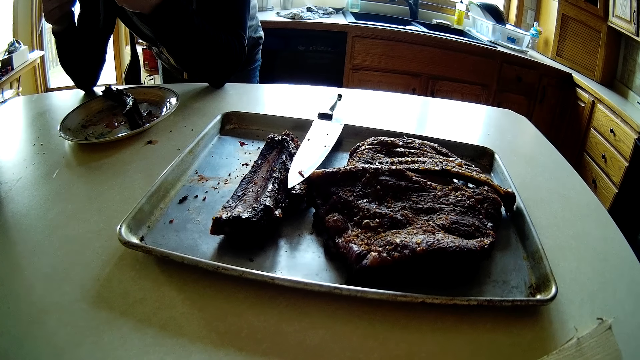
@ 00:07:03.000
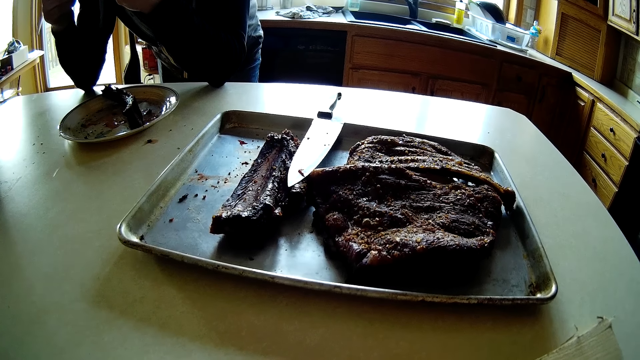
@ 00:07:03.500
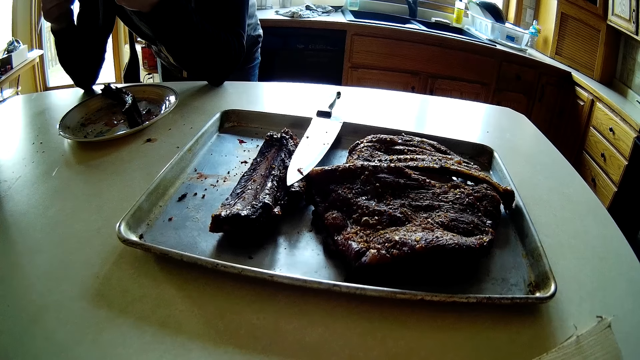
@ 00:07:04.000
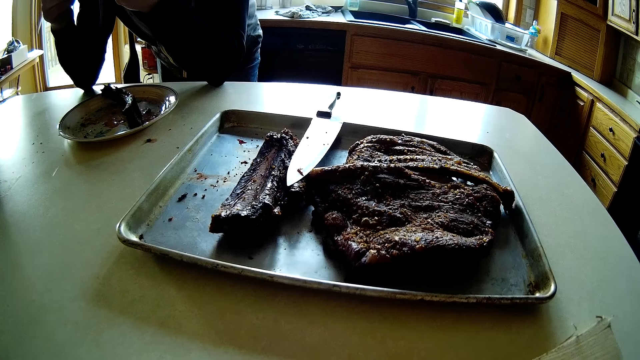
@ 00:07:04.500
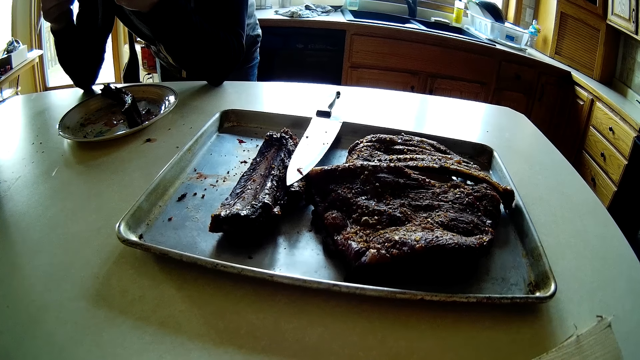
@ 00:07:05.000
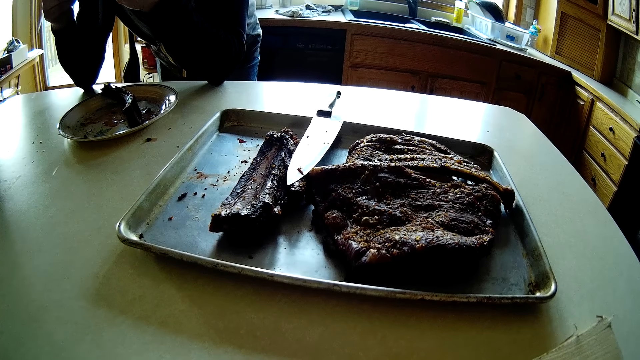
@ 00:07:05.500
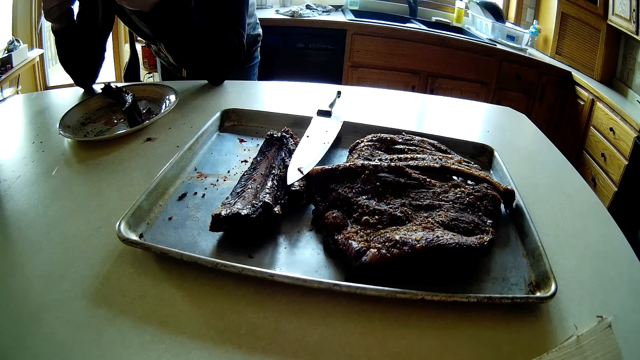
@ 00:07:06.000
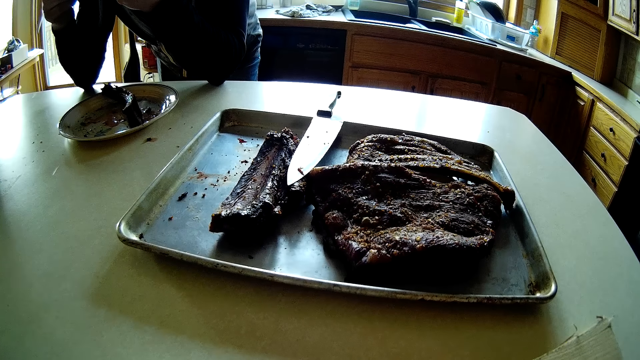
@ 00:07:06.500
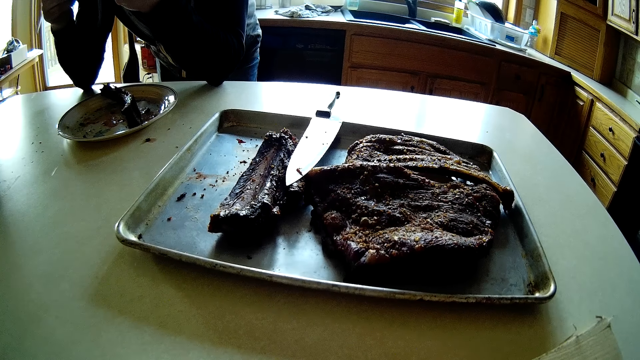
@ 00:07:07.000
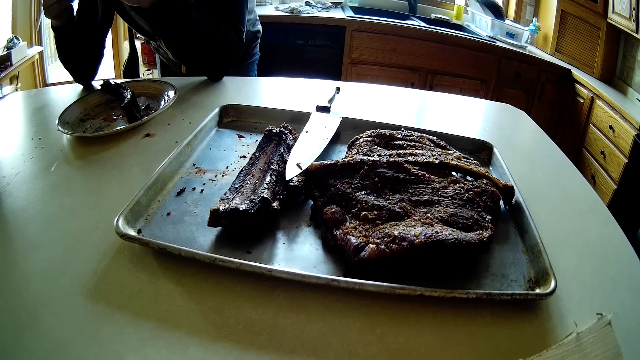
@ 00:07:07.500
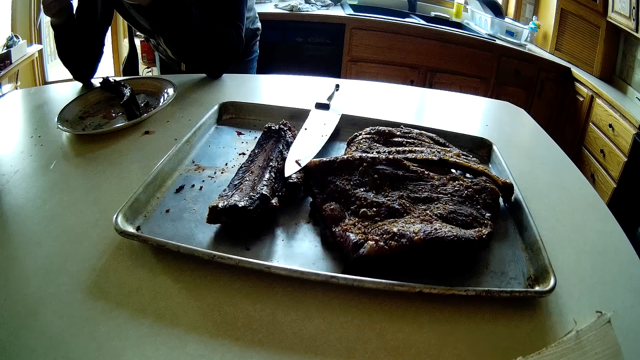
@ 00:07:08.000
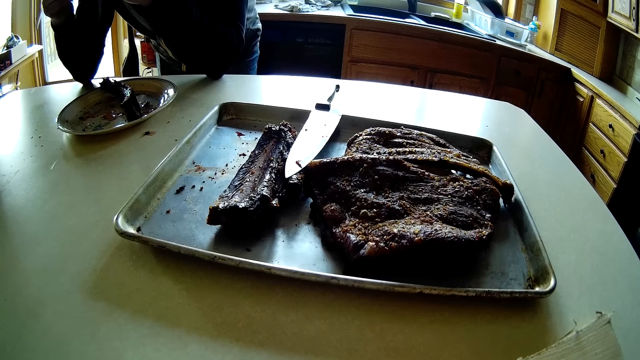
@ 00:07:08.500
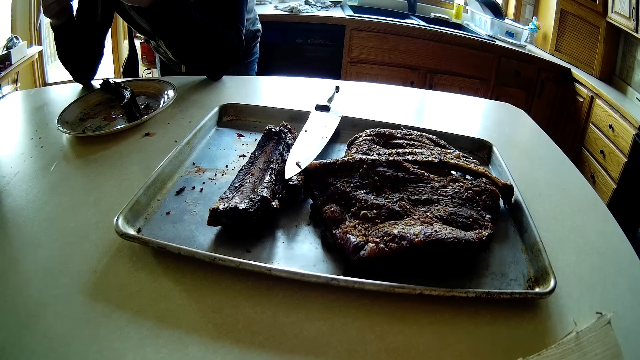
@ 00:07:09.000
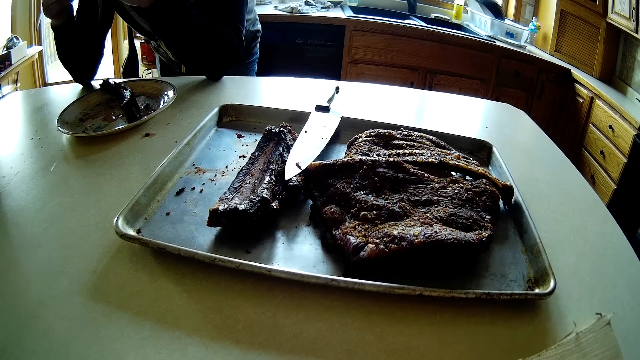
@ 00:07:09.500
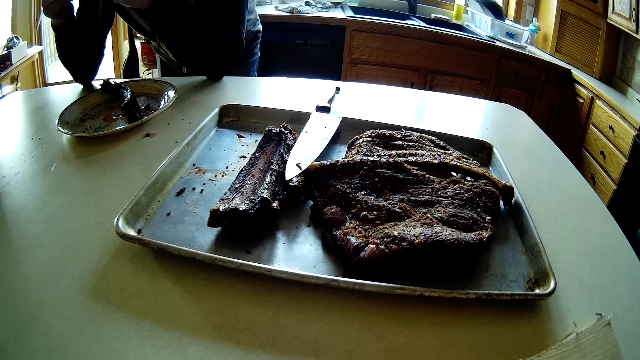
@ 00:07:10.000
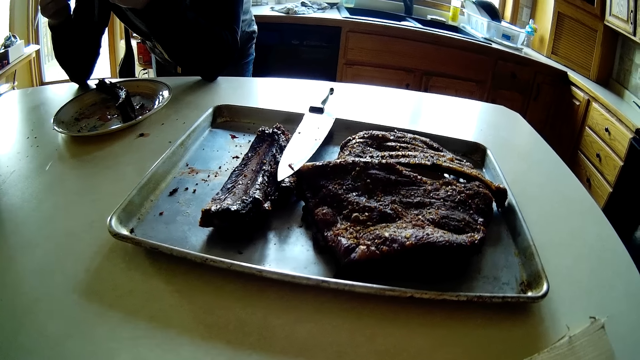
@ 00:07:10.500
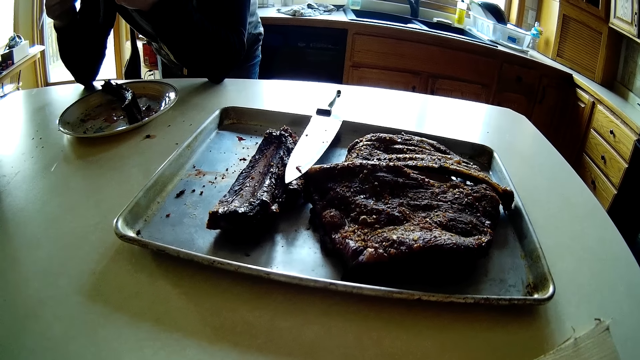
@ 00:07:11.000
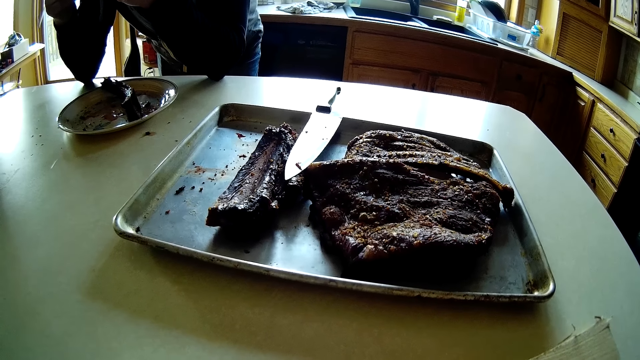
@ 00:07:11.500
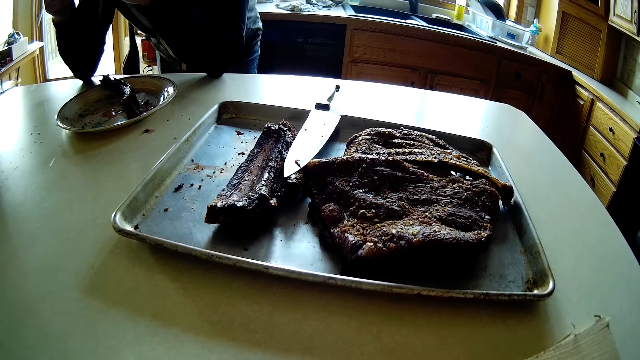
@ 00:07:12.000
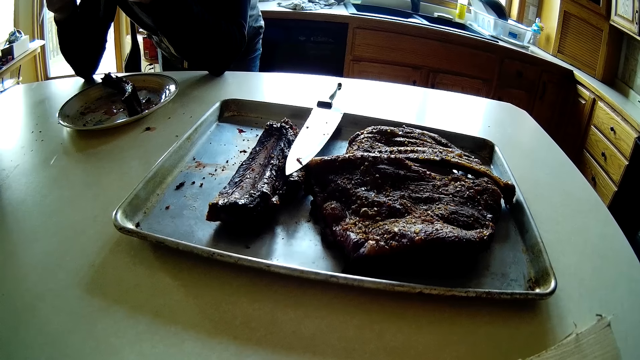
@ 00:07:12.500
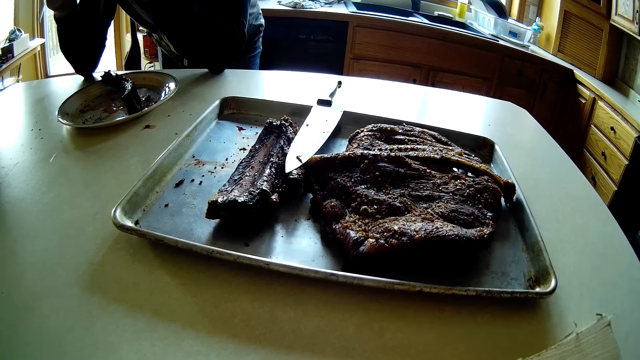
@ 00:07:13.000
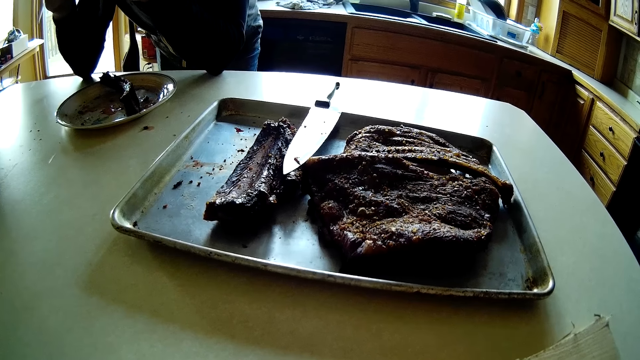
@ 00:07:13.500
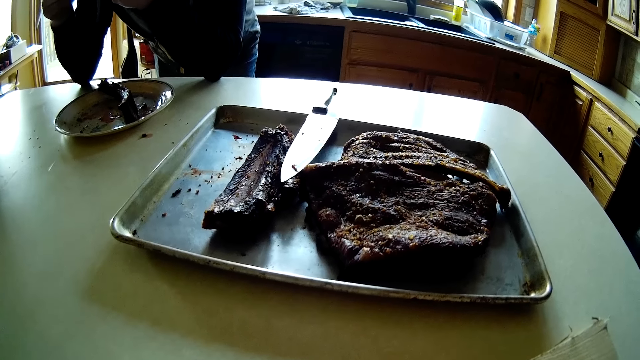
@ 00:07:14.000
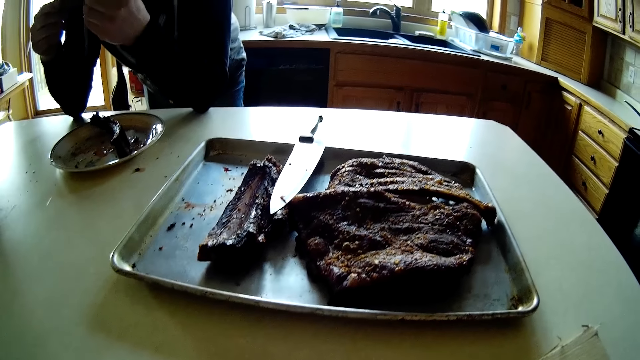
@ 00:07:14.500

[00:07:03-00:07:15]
The man interacts with the camera wearer.

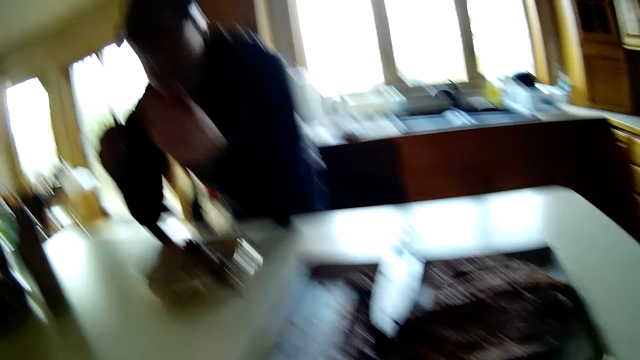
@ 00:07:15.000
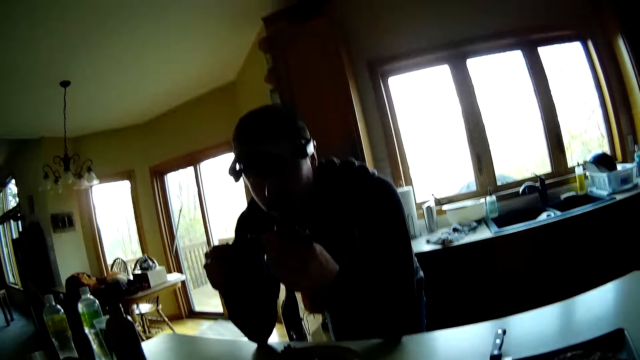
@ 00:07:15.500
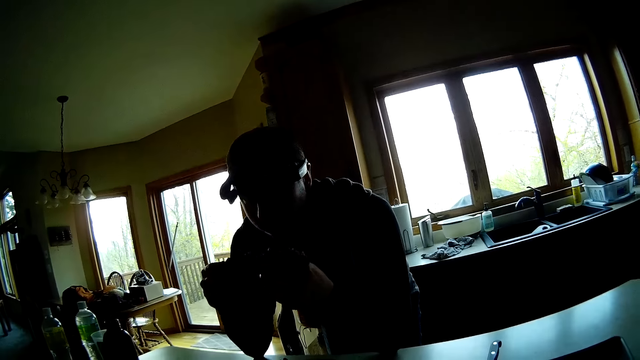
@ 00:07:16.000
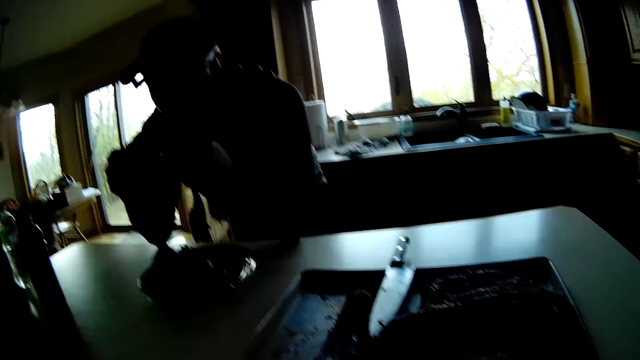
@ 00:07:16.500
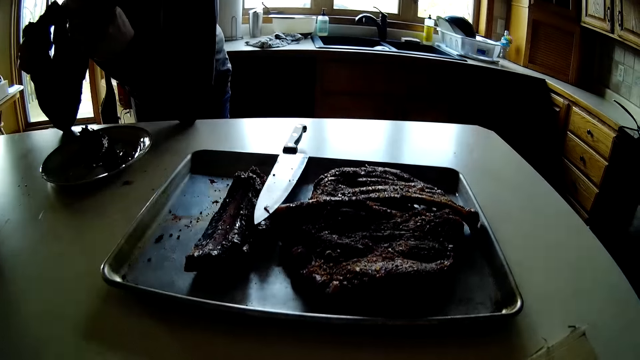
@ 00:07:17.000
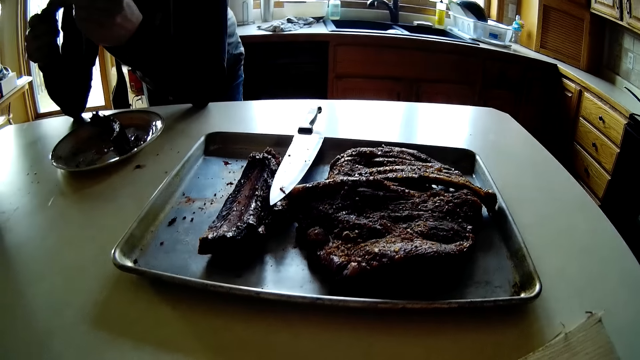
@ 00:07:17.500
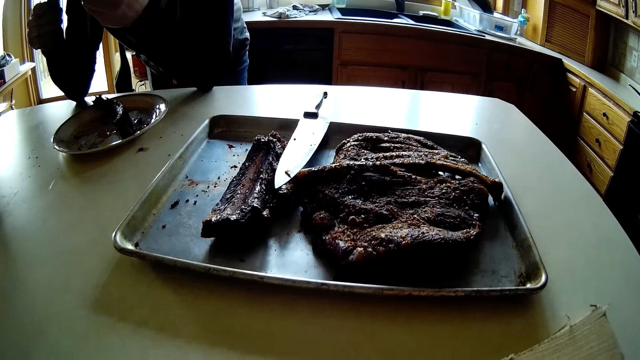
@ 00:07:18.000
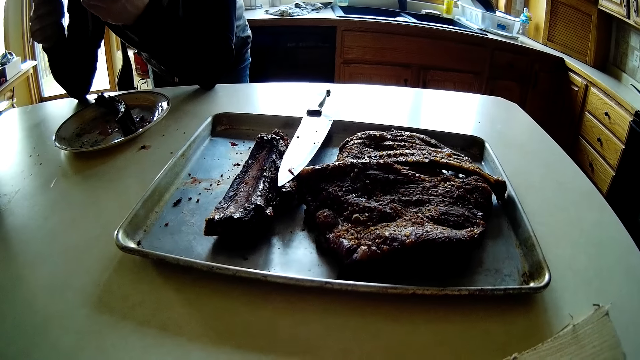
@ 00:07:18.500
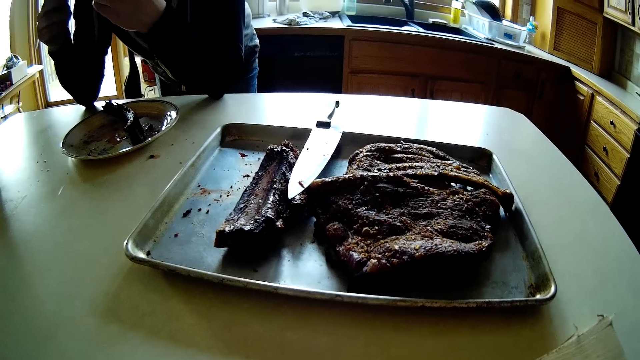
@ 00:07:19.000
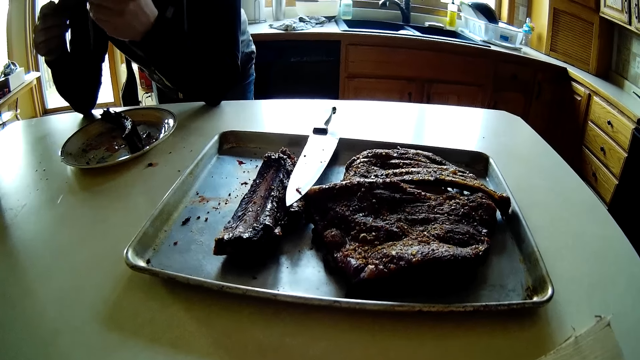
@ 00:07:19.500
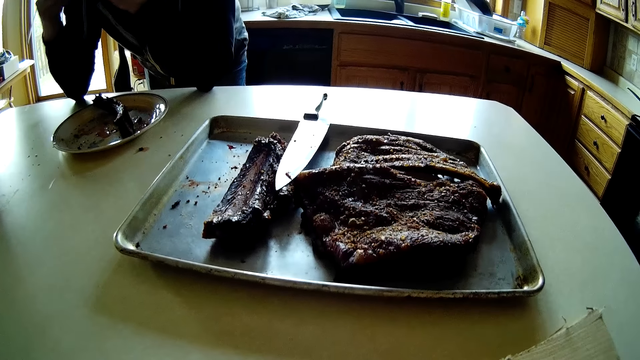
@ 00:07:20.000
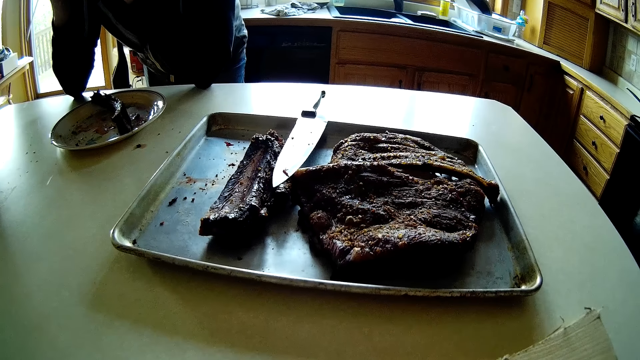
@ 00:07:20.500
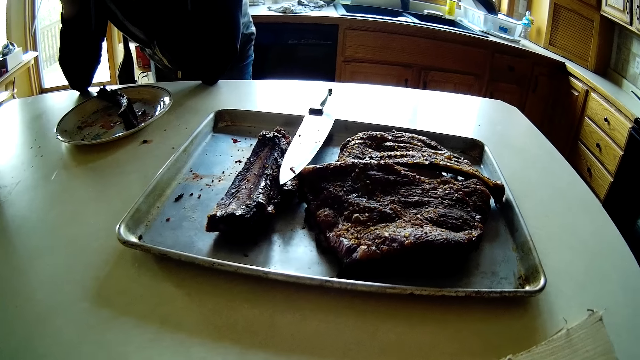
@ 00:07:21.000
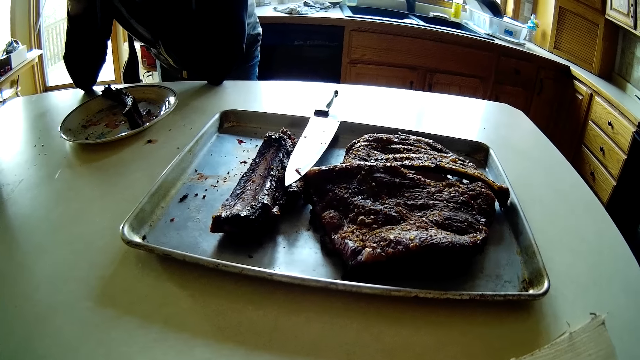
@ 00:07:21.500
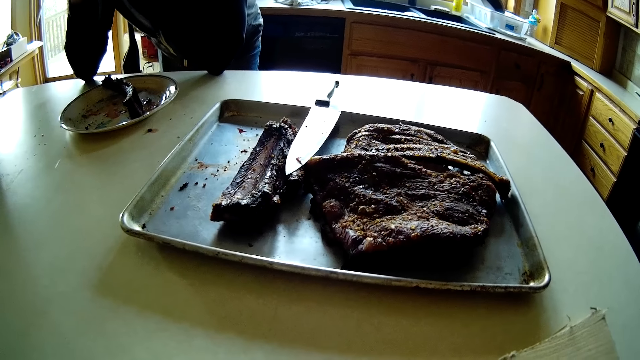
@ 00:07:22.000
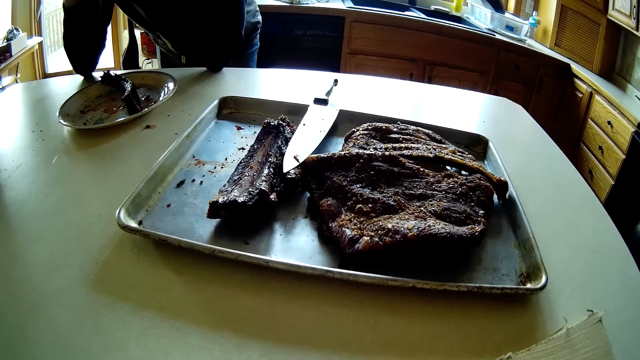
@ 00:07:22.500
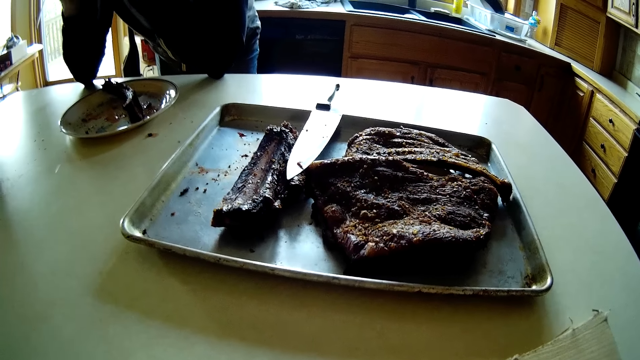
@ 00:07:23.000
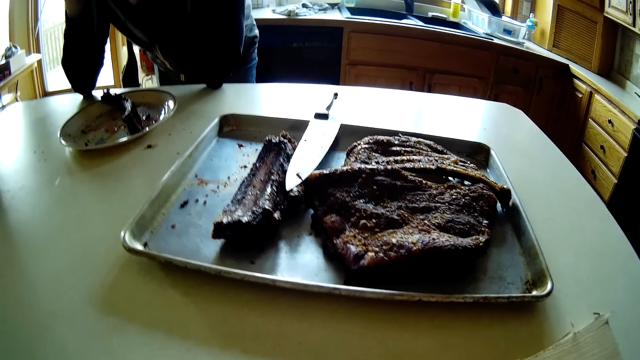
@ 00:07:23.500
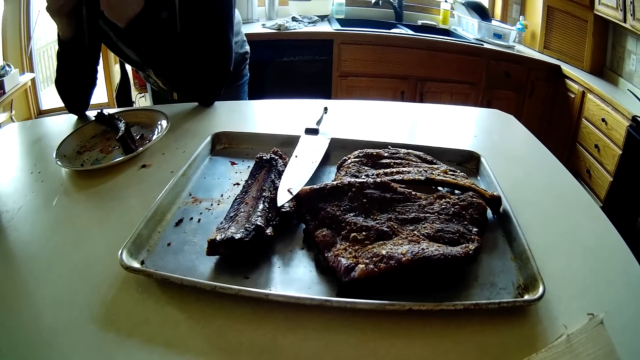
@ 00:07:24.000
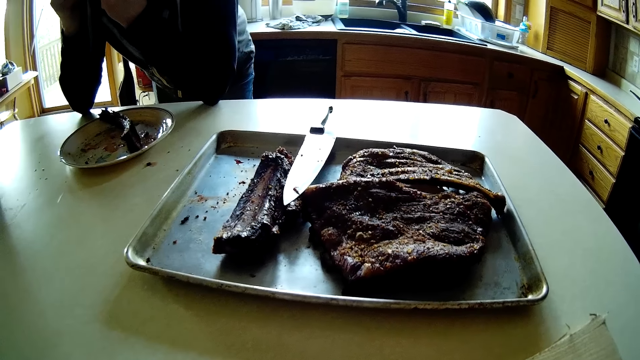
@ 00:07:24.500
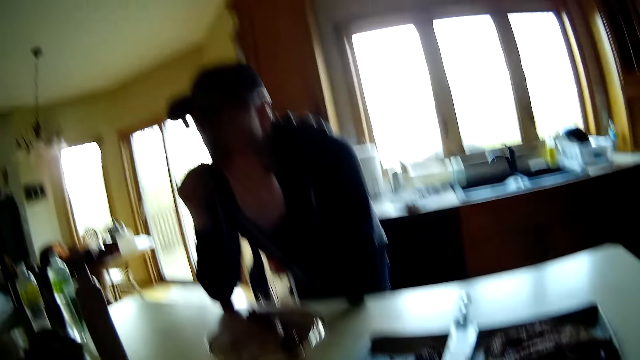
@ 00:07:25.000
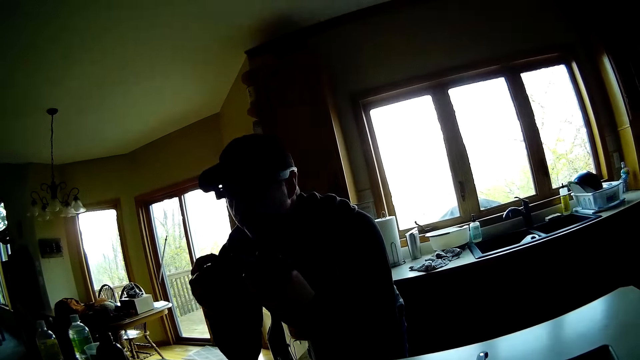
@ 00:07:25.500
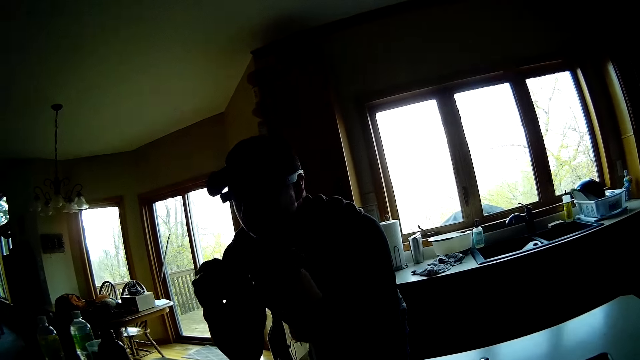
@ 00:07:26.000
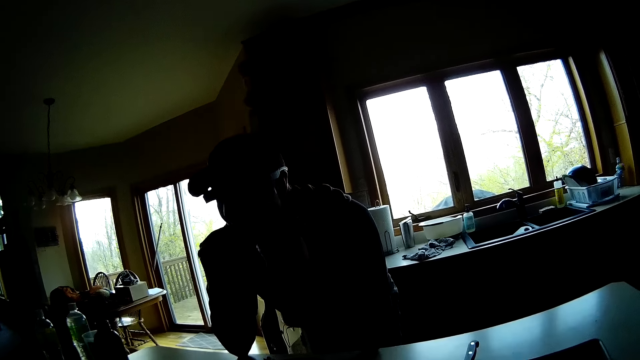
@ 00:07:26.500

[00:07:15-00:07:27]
A man holds meat in his hands.
